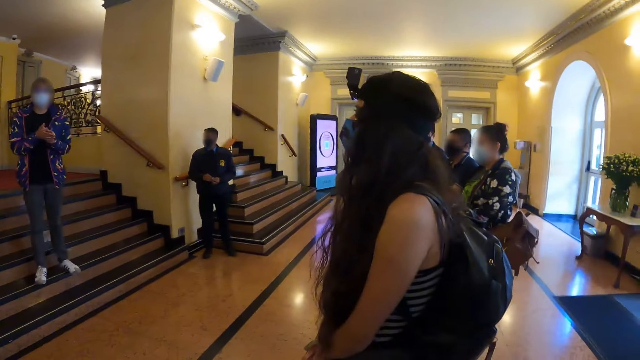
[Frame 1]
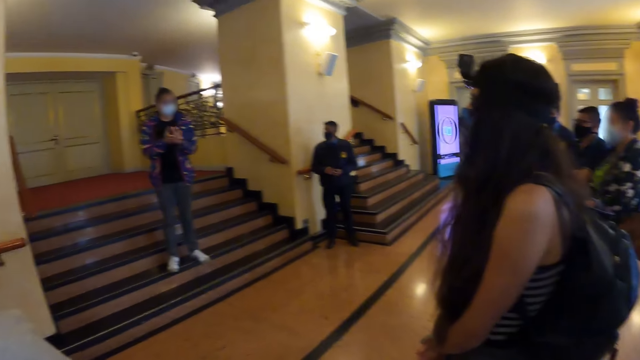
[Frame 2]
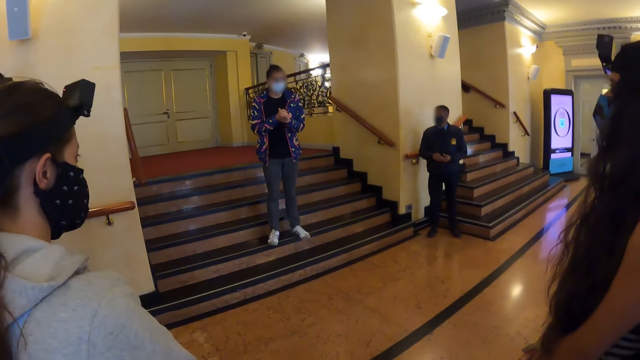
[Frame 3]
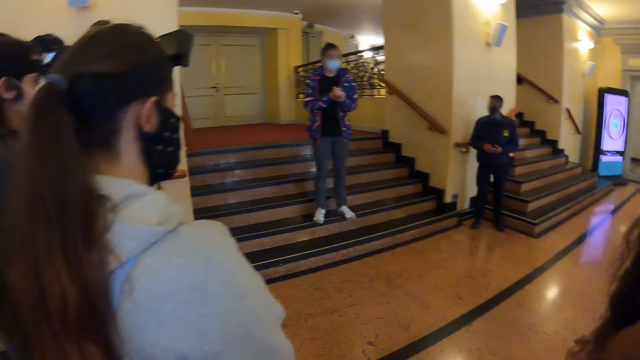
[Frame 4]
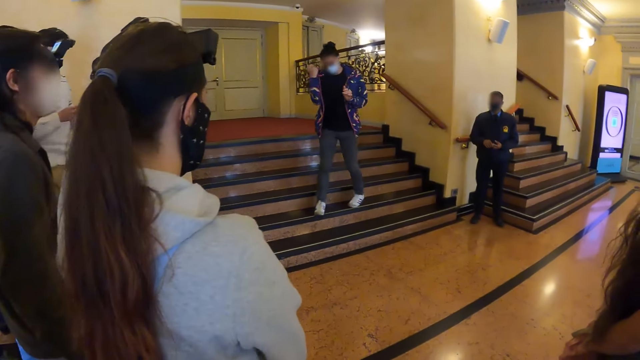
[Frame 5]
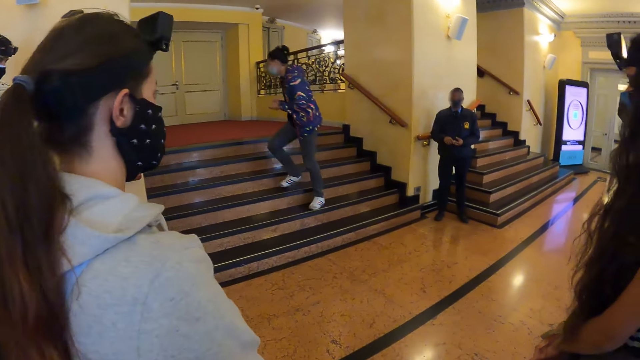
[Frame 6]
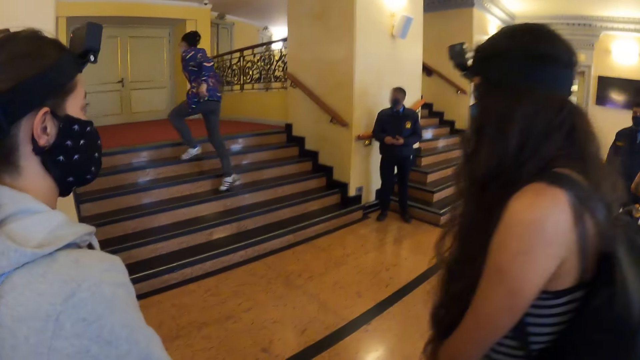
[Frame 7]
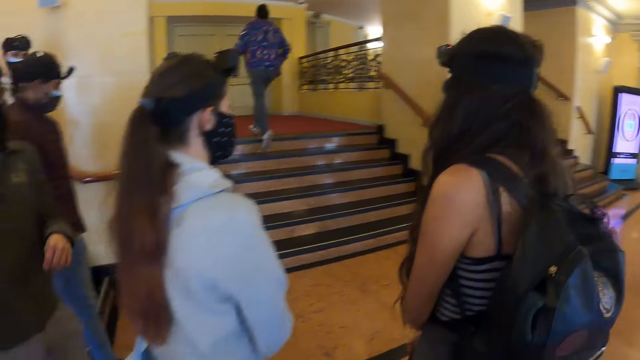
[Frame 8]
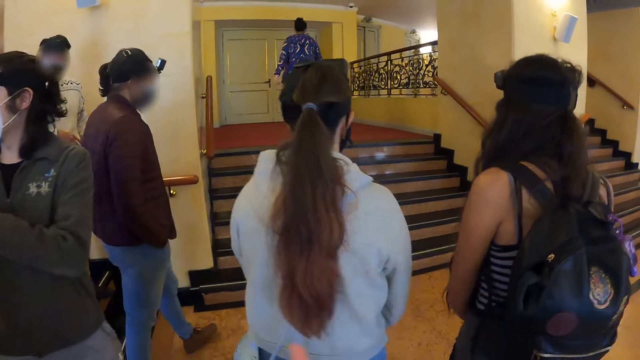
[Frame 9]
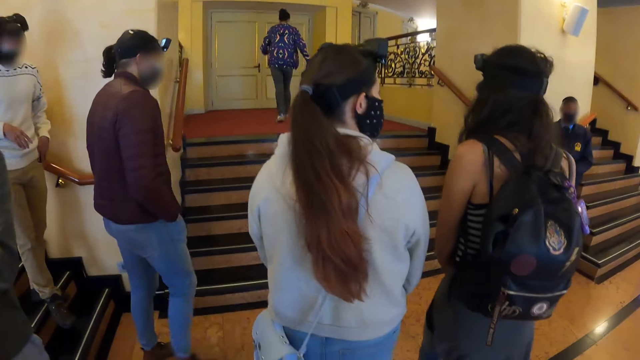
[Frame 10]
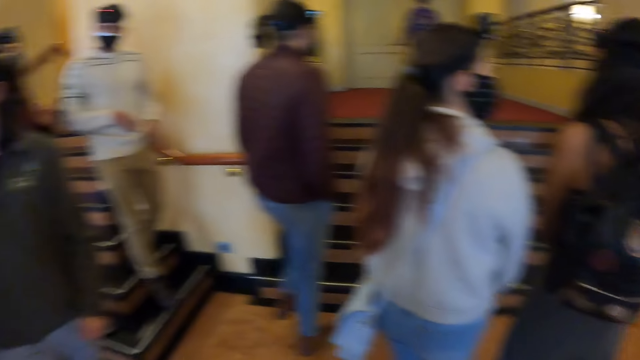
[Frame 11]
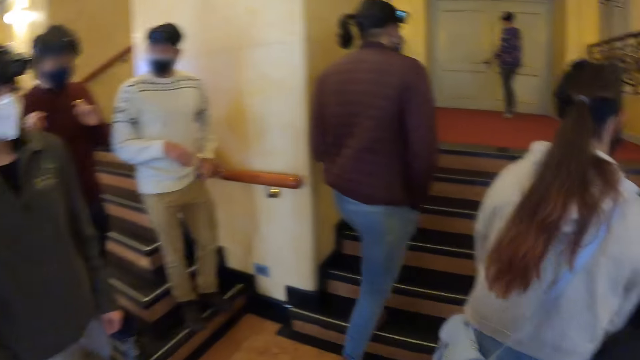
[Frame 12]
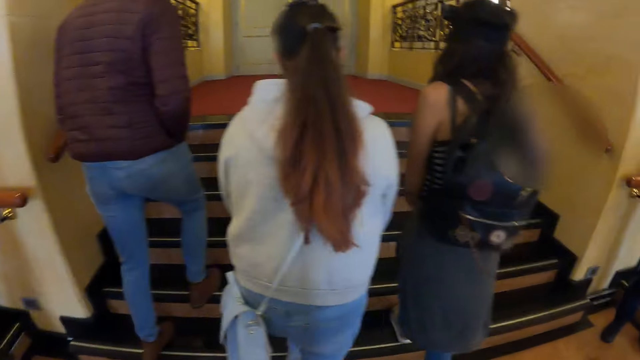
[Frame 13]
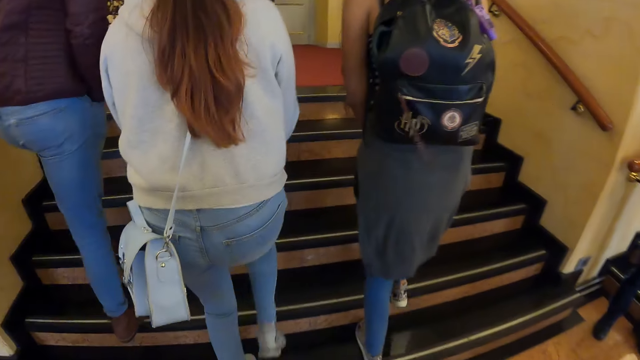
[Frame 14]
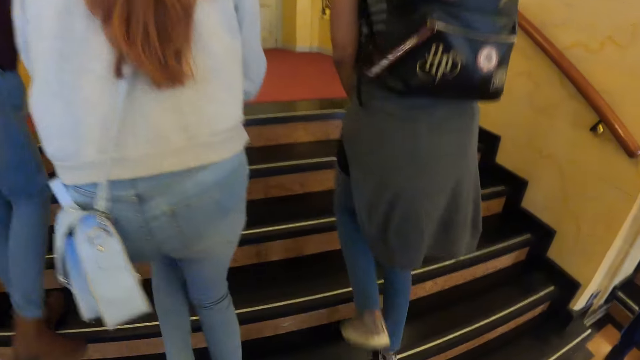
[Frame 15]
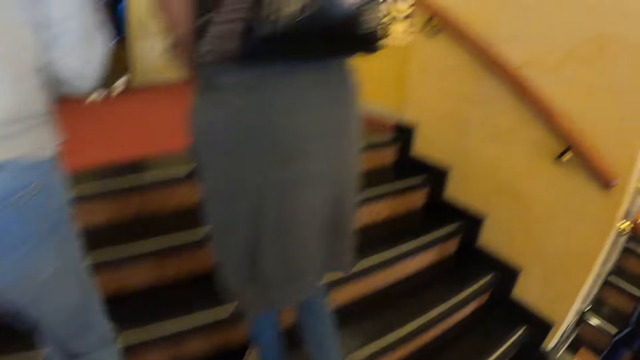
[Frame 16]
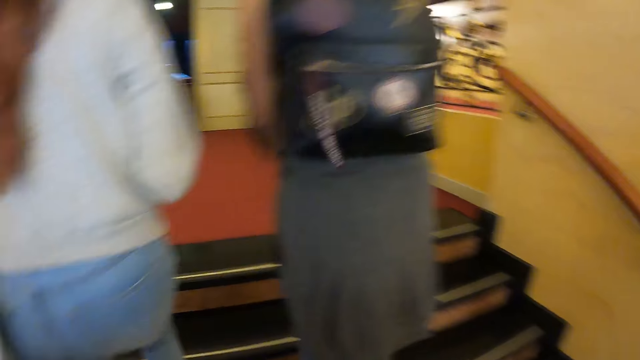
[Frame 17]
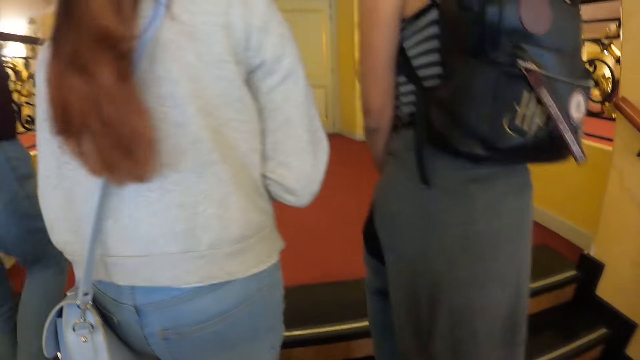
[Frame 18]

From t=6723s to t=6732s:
A lady interacts with the camera wearer. The camera wearer walks around. The lady walks up the stairs. The camera wearer walks up the stairs.

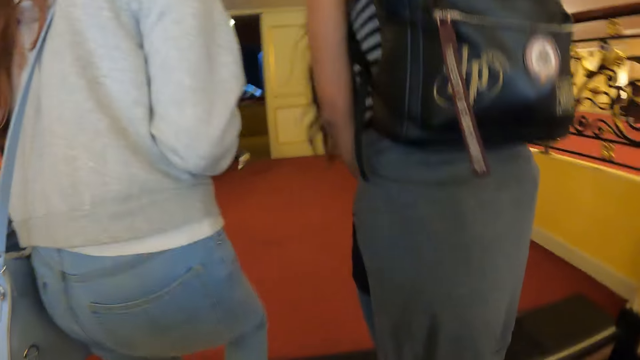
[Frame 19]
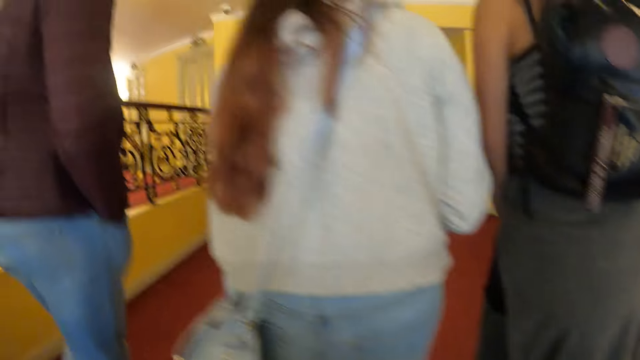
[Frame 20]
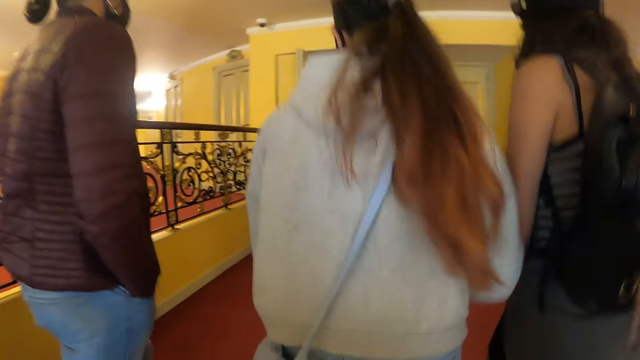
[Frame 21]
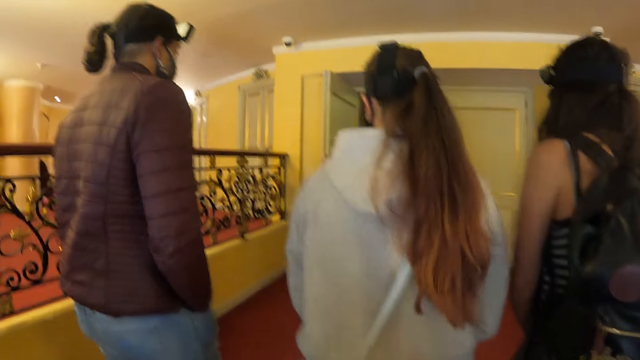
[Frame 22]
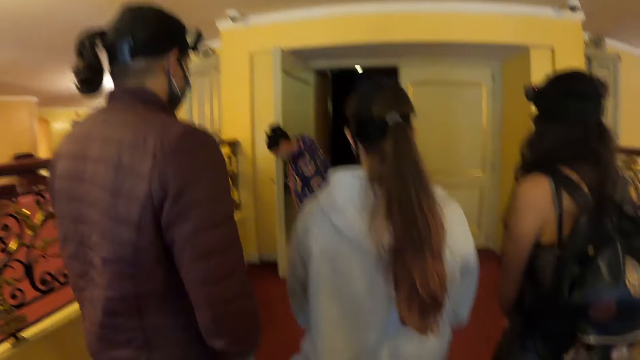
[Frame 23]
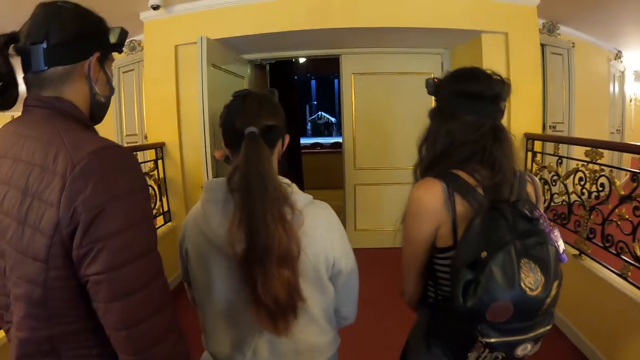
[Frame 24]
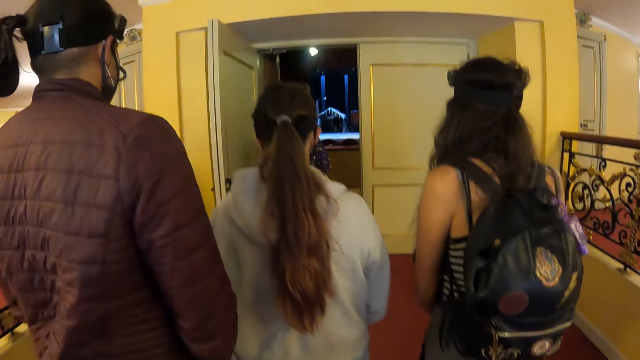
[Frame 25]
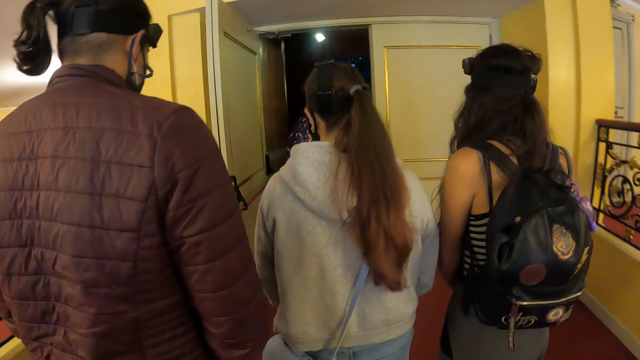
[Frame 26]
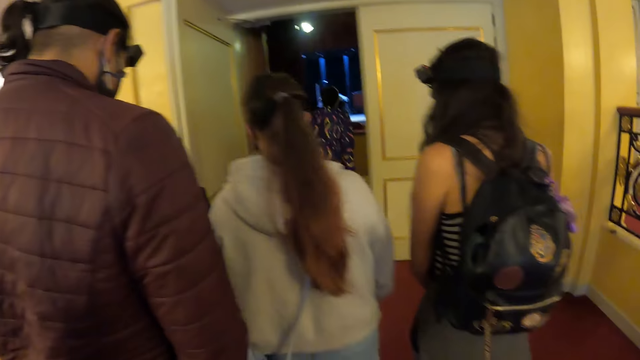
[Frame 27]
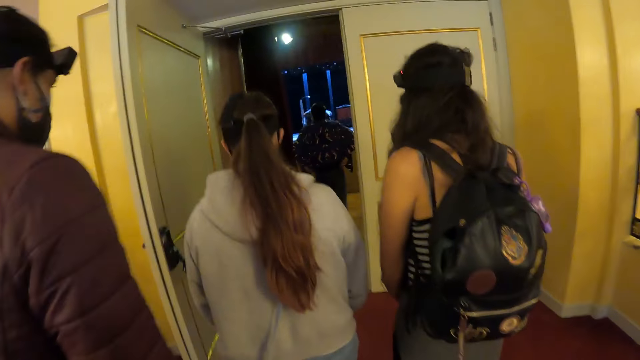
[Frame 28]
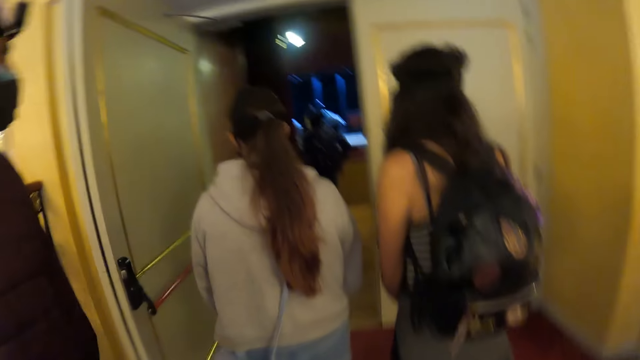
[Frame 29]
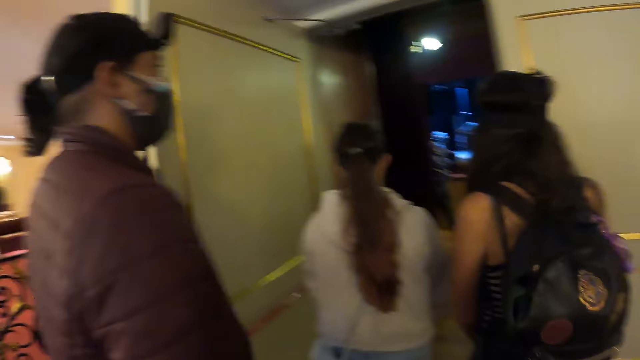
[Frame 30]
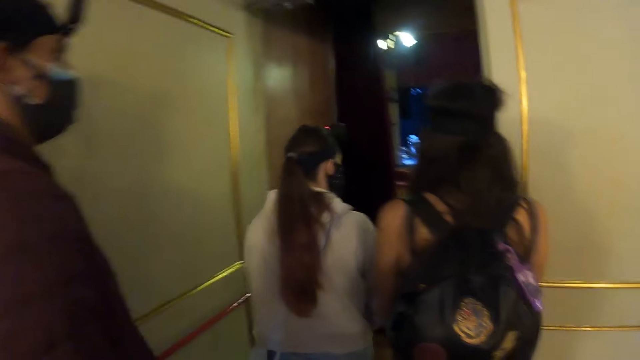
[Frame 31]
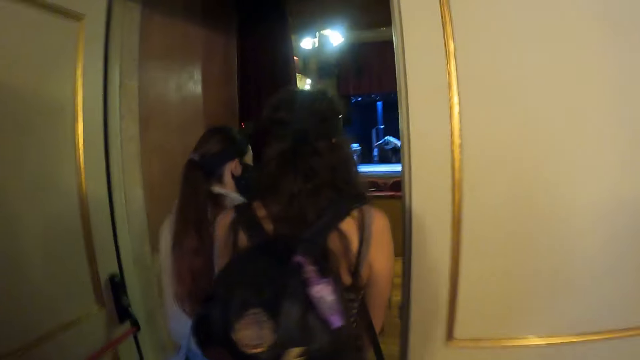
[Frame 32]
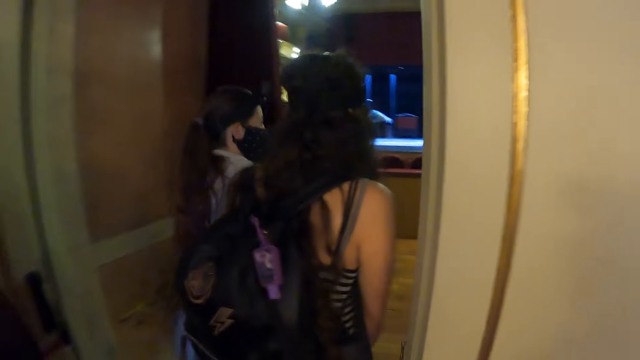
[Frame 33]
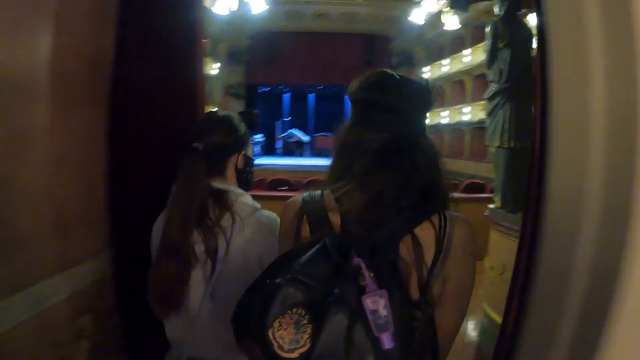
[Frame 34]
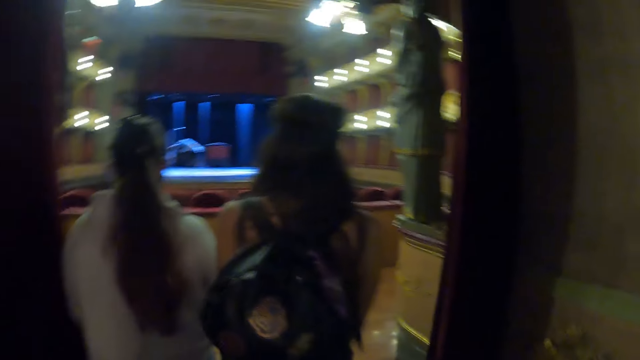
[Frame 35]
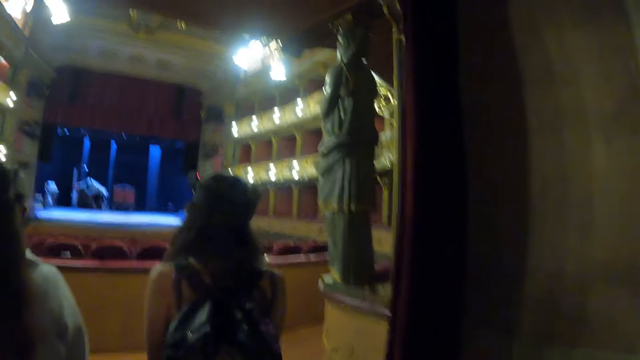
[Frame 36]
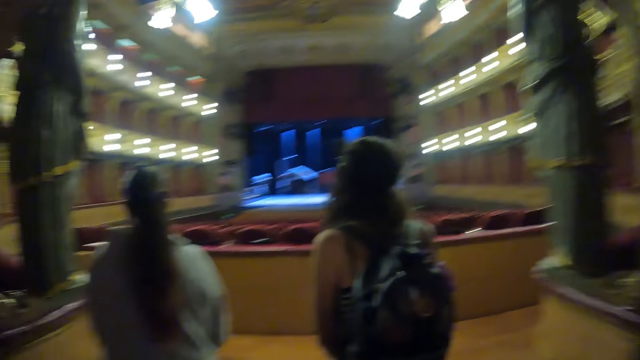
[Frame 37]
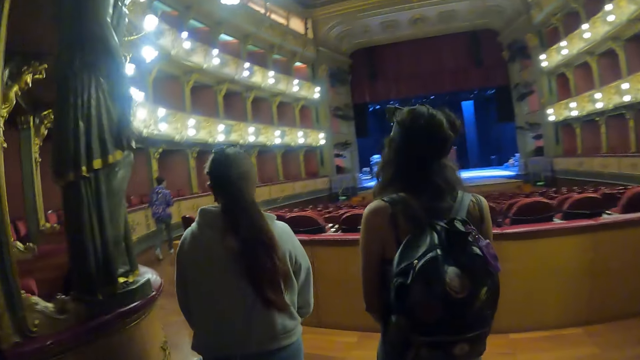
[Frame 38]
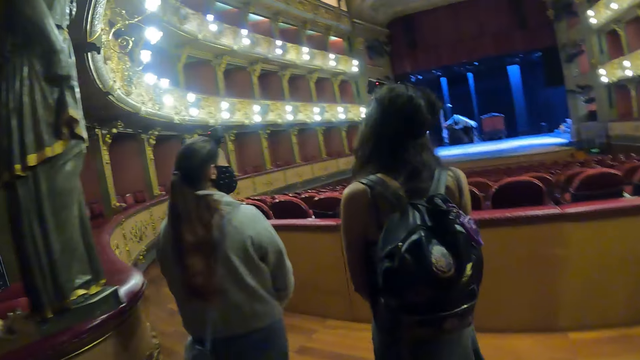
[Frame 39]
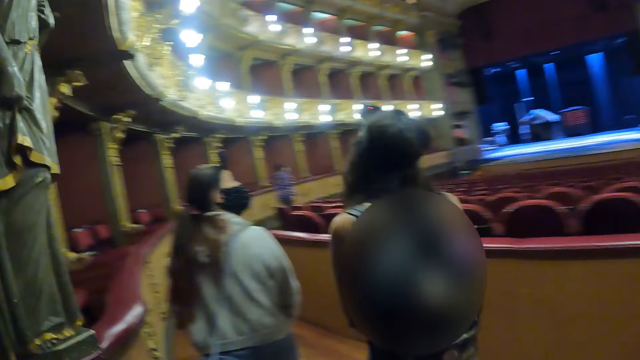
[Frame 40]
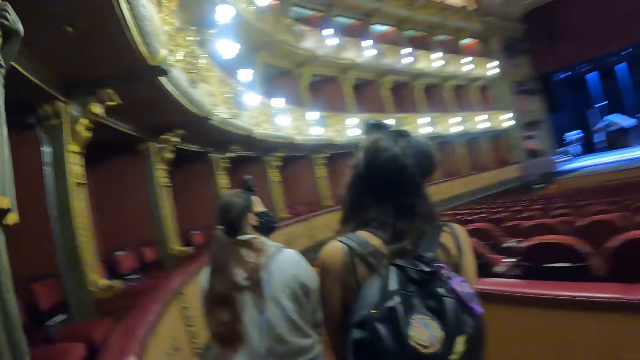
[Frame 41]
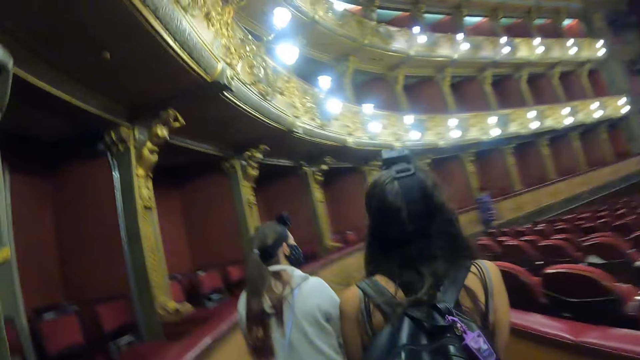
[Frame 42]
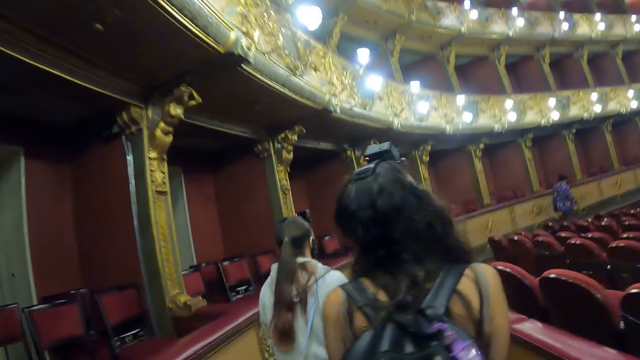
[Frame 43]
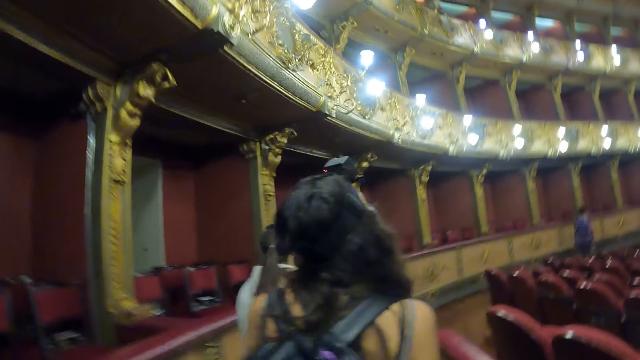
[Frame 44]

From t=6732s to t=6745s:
The lady walks around the house. The camera wearer walks around the house.
